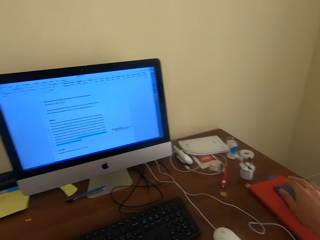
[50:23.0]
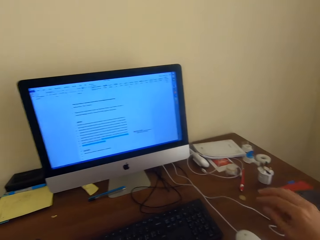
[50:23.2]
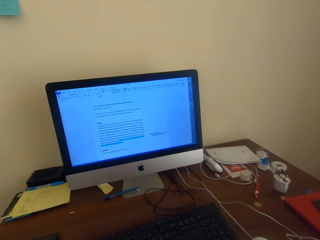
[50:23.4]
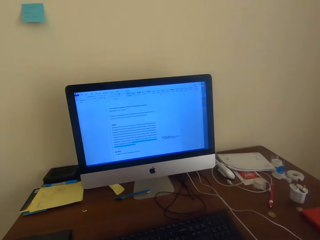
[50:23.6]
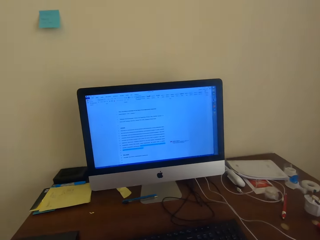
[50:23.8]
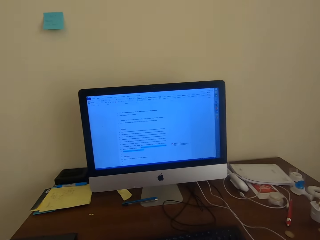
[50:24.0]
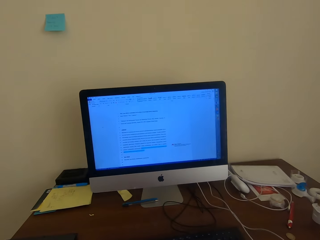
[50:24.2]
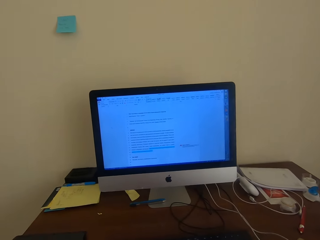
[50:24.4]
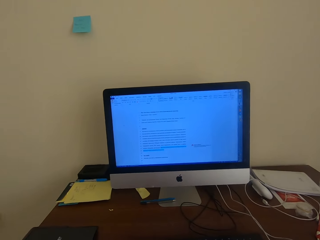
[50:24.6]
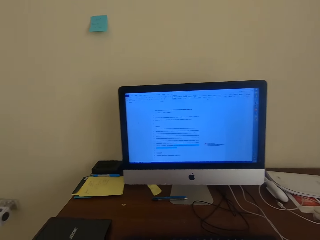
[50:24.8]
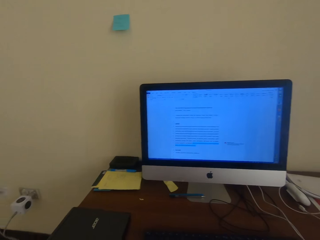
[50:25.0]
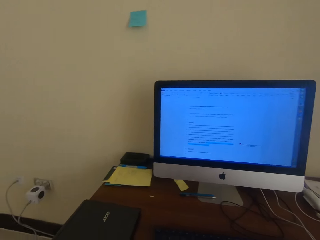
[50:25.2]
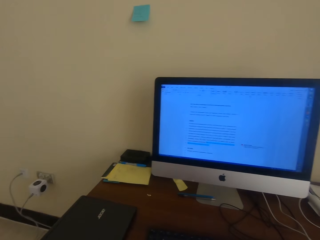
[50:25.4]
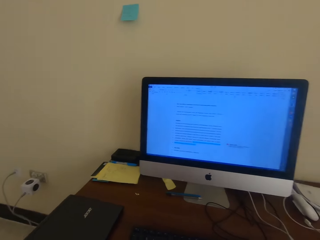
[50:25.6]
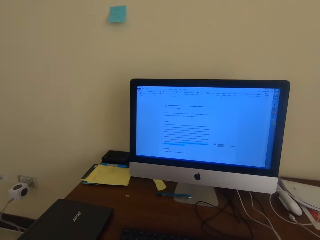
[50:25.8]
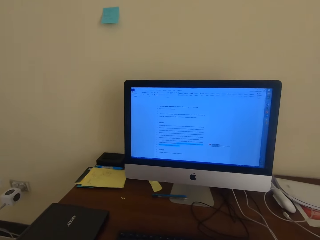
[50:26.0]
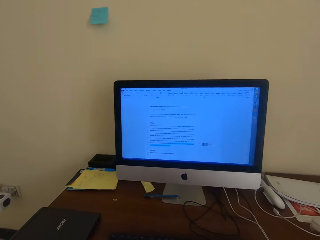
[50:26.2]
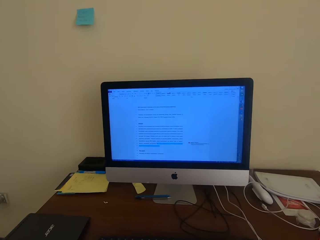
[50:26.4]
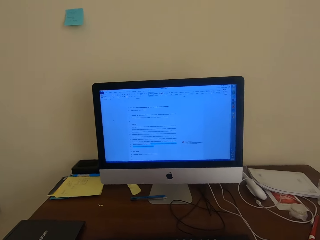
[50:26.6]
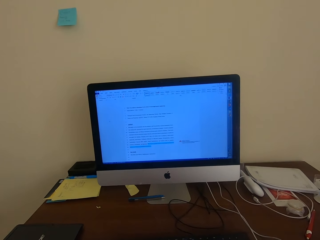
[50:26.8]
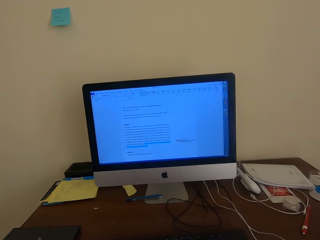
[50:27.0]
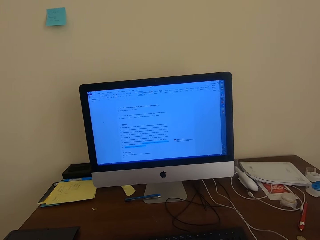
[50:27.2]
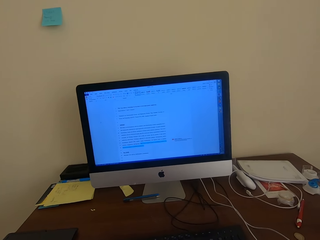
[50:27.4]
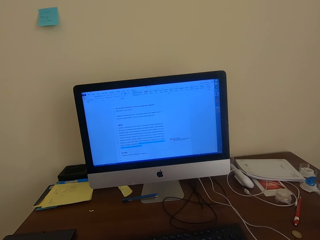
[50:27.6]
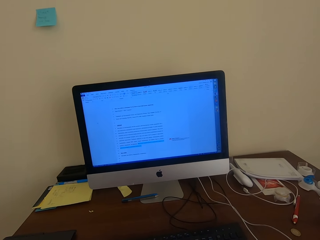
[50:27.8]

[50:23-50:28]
The camera wearer puts the phone on the notebook. They look at the desktop screen.

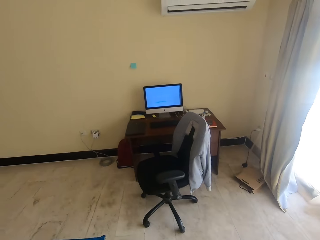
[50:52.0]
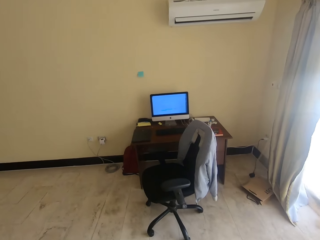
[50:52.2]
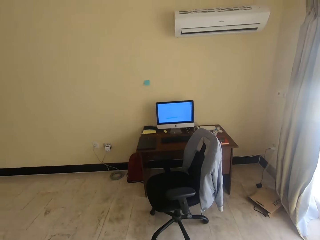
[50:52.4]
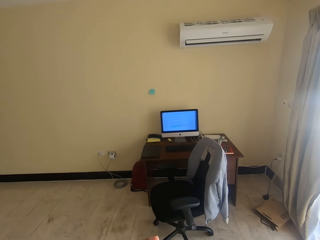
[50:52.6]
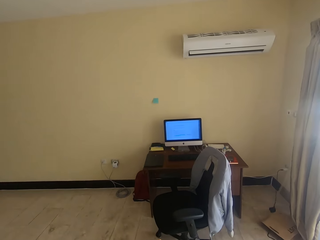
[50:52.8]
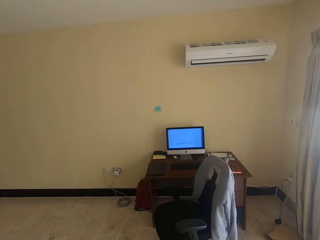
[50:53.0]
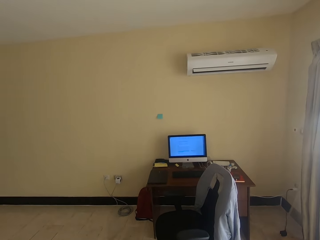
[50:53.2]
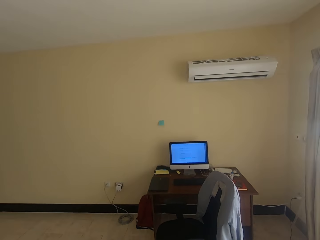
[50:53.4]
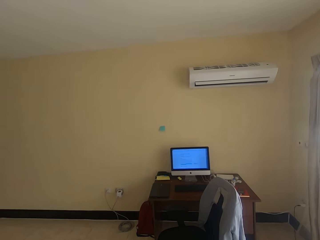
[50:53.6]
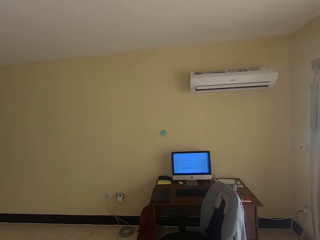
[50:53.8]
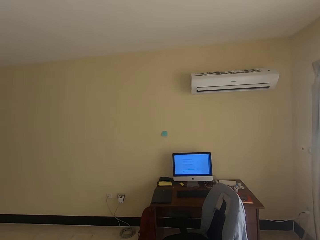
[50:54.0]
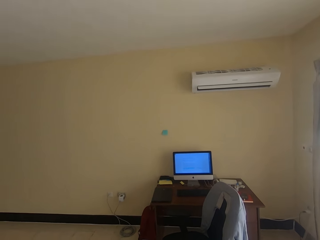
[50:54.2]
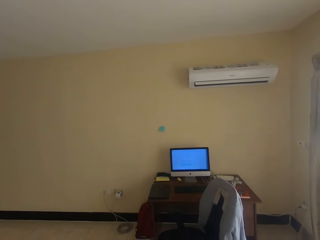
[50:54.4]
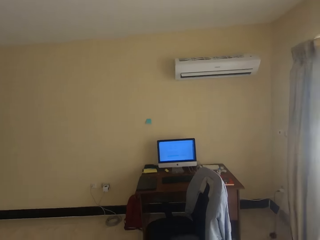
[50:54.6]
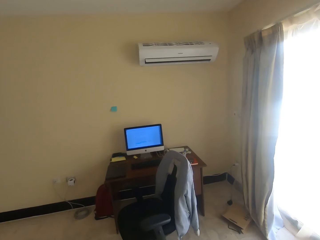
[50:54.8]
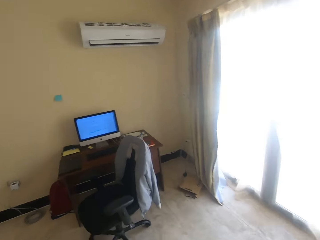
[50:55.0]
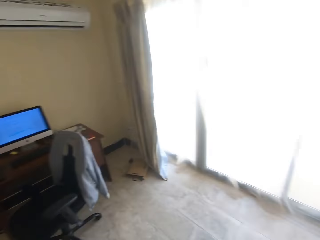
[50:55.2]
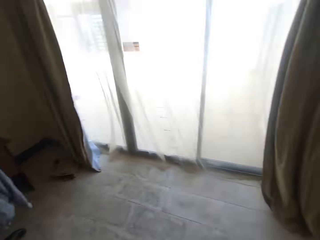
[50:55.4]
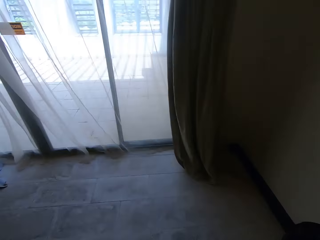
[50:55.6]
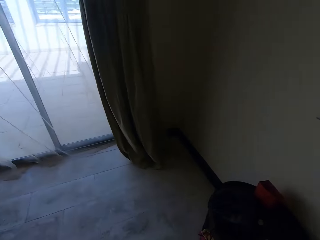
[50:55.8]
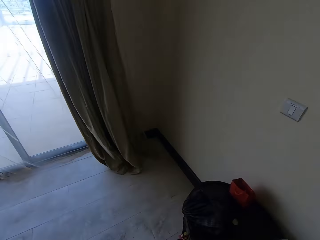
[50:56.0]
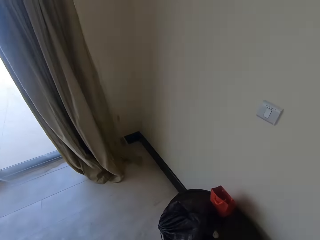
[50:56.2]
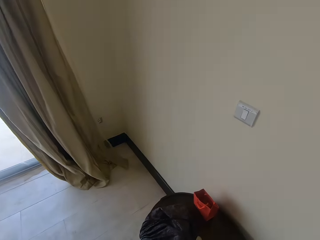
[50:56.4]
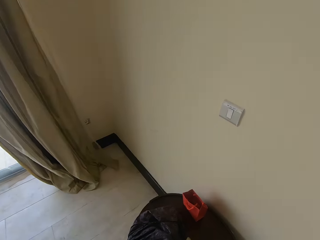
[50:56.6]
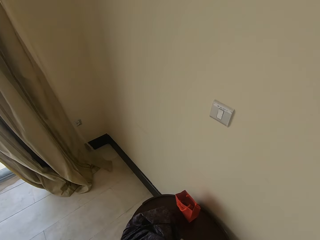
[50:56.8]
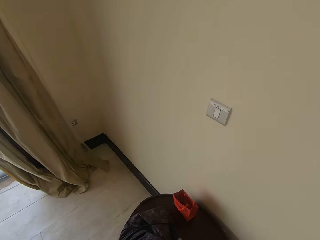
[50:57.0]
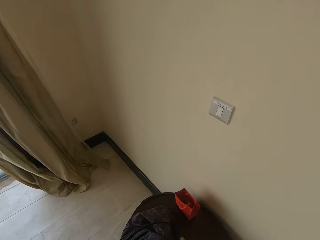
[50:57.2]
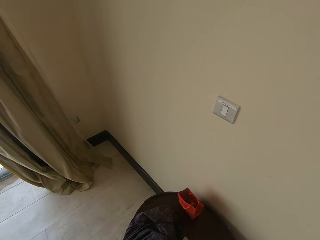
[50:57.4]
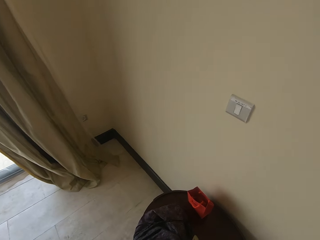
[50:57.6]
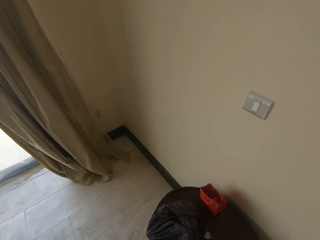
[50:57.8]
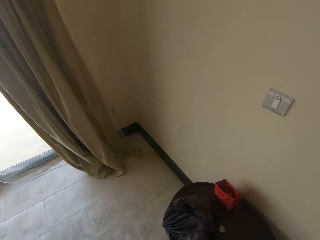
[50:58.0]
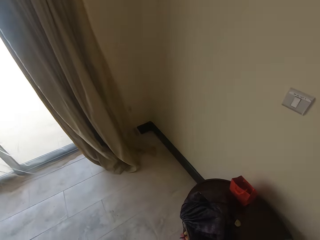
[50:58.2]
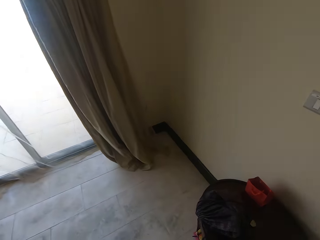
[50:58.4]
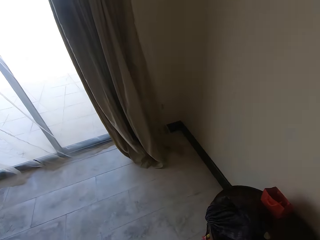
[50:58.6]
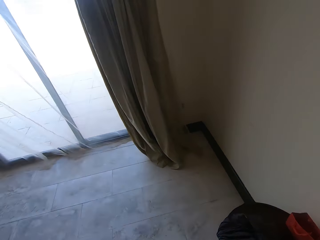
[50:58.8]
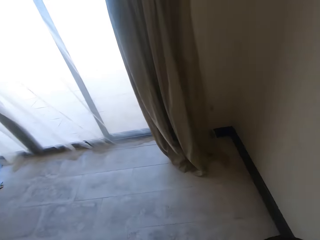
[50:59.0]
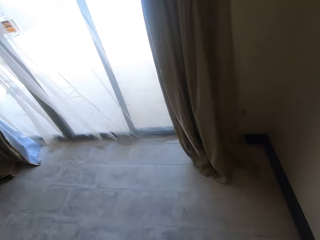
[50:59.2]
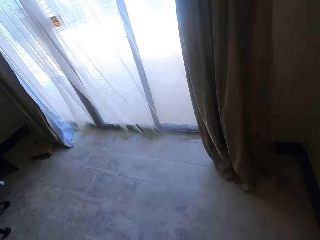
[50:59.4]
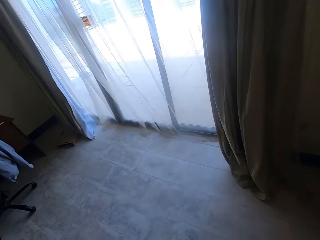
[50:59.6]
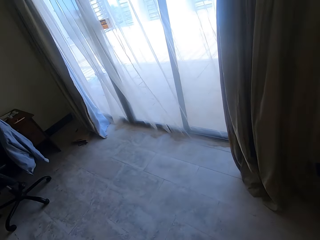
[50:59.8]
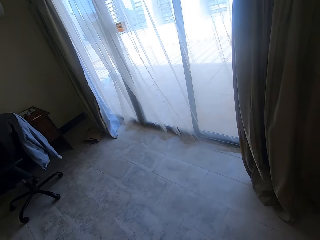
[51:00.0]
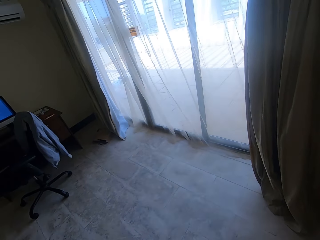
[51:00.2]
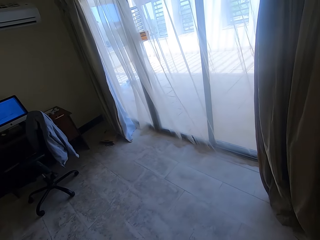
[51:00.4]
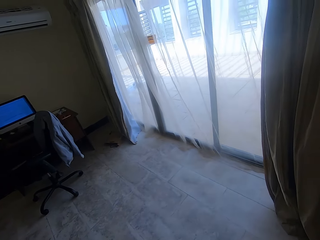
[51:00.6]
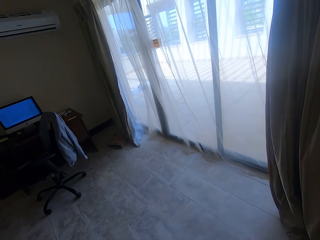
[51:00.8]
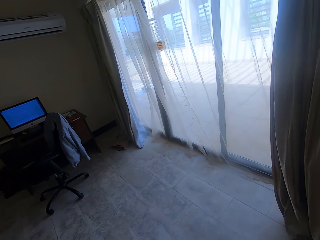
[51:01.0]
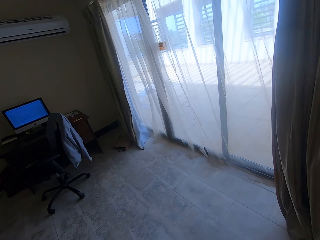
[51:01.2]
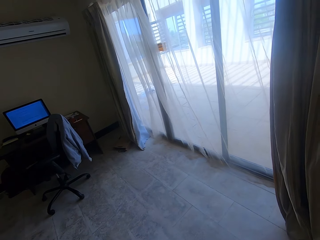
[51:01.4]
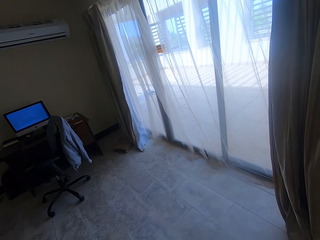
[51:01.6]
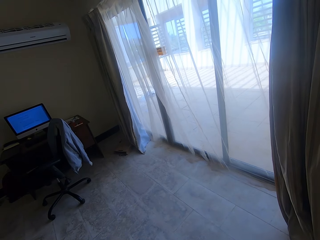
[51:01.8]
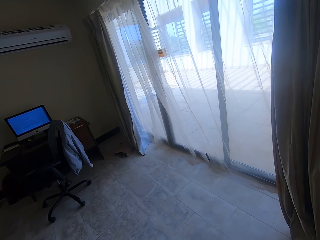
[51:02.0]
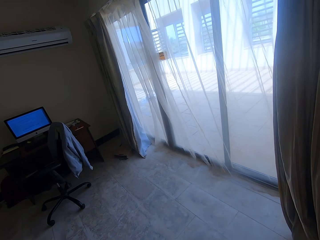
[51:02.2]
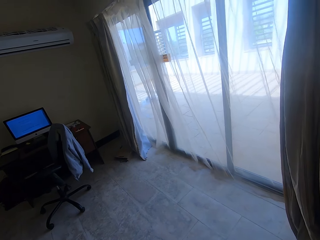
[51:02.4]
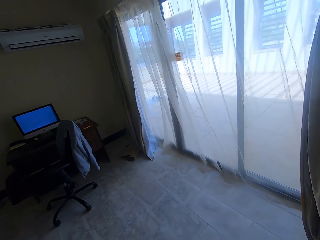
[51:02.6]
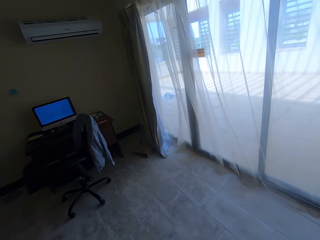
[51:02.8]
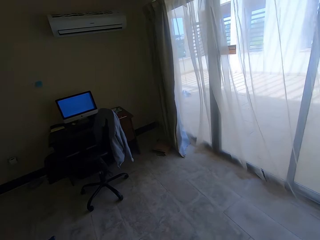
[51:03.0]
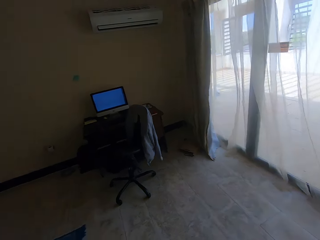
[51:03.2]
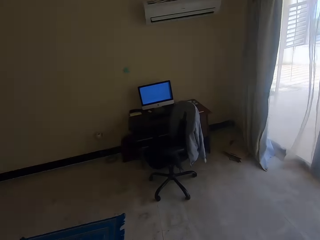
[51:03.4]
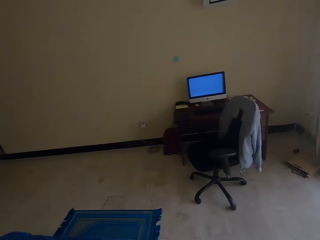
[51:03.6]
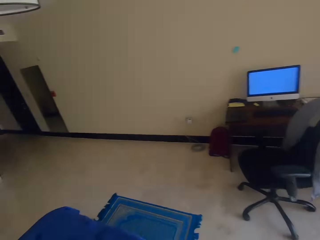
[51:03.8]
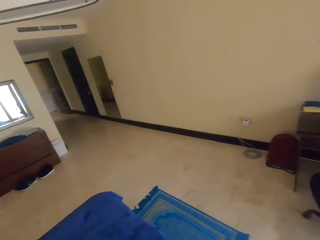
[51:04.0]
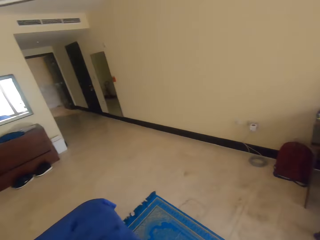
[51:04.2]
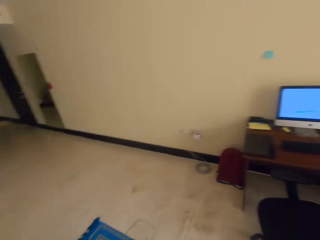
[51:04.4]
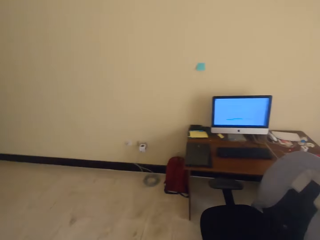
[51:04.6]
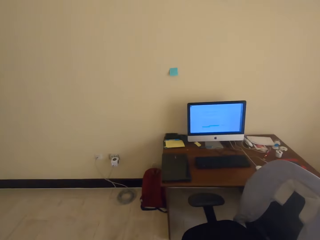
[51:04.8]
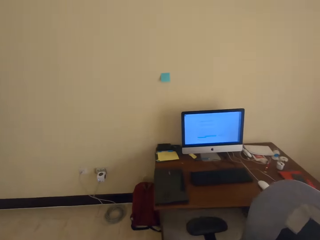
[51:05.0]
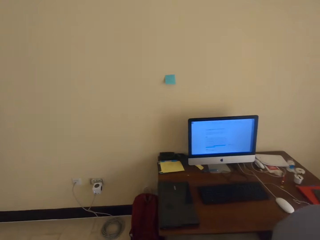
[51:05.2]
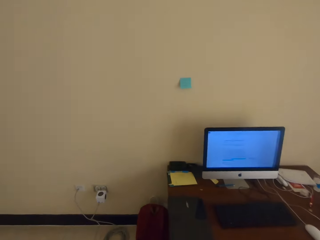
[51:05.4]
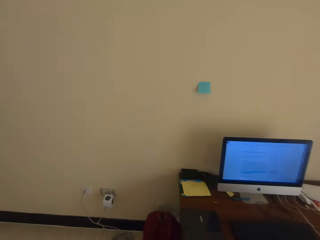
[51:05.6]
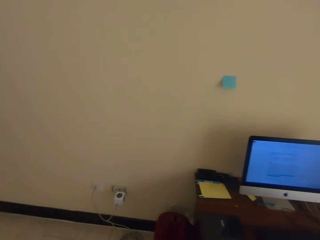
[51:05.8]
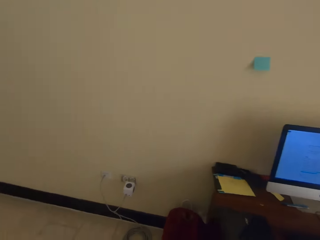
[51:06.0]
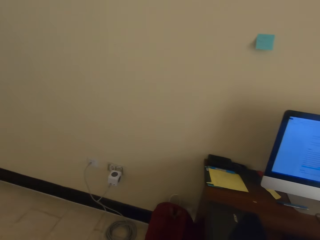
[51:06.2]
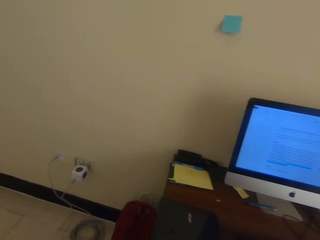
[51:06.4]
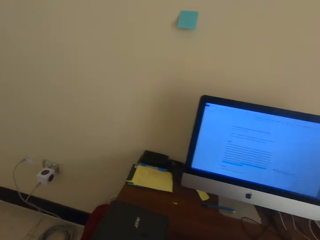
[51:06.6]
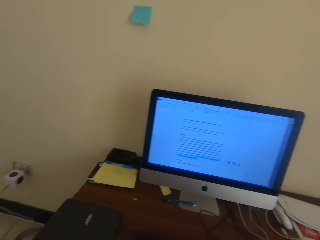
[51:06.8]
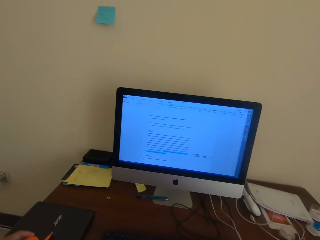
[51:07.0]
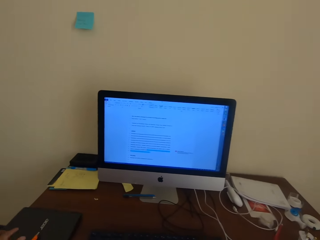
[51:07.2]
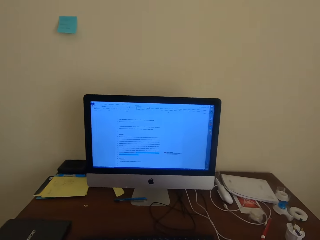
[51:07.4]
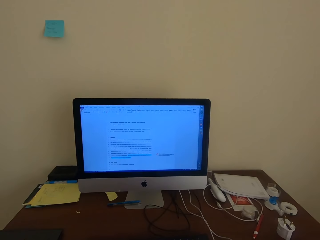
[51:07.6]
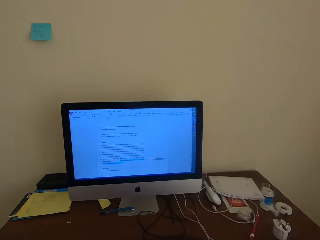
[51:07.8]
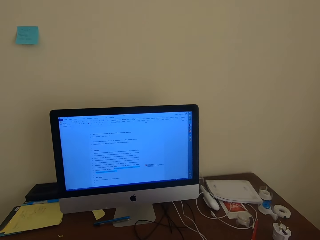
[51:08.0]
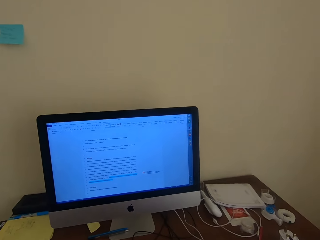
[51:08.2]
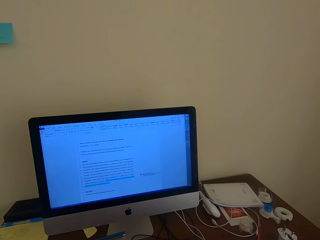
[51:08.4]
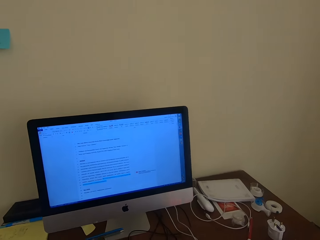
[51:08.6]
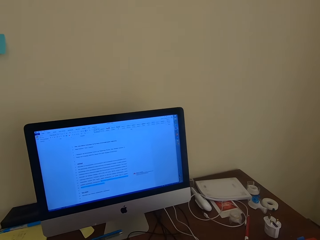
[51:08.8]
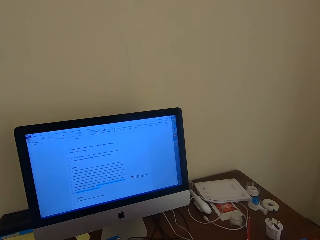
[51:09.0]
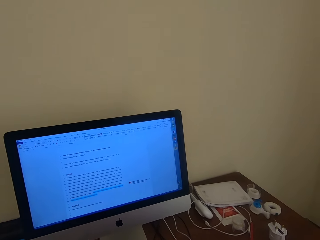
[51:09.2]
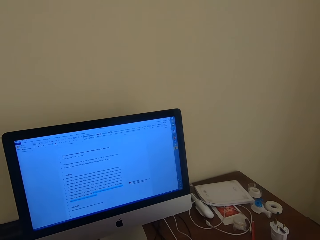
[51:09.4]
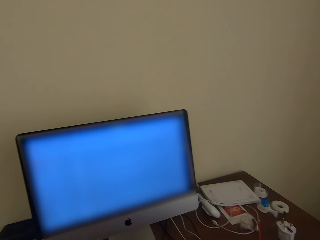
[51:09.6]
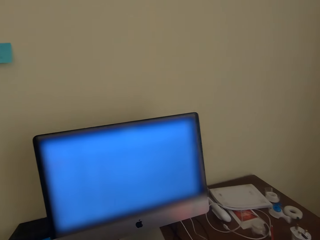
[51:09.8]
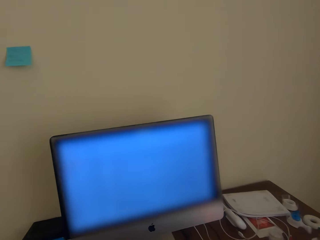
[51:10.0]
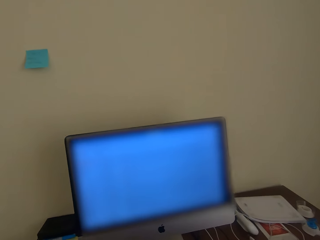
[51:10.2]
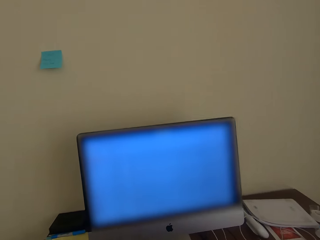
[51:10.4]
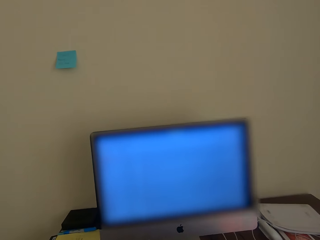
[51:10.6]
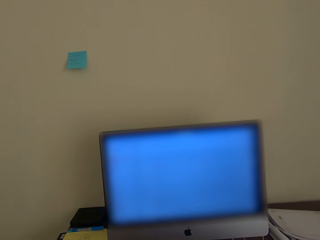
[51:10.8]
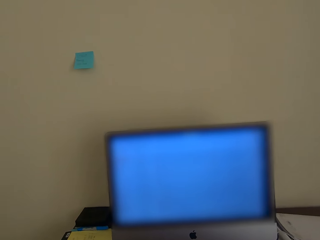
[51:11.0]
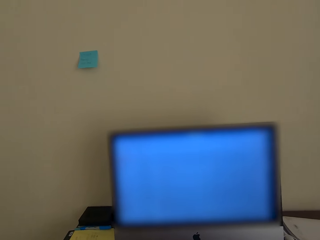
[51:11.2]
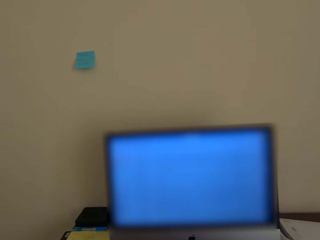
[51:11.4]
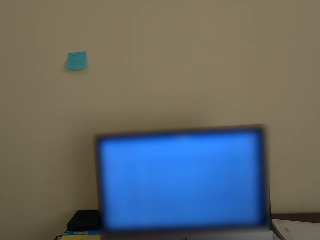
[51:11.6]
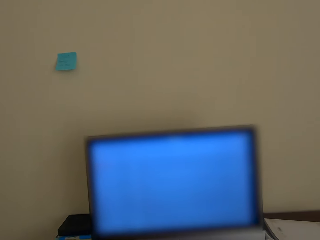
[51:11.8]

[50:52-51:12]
The camera wearer looks around the house. They walk towards the desktop. They sit on the chair. They look at the desktop screen.
